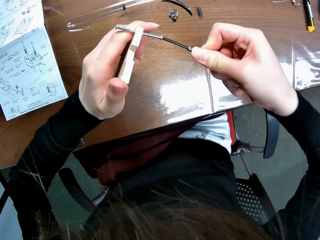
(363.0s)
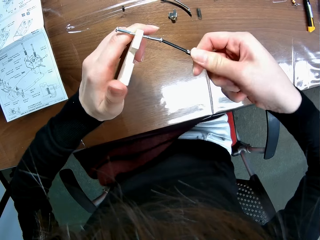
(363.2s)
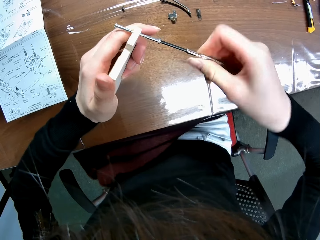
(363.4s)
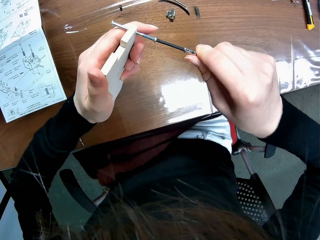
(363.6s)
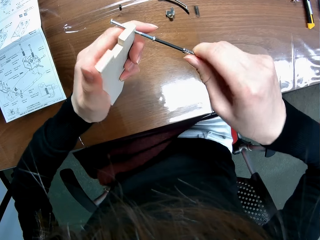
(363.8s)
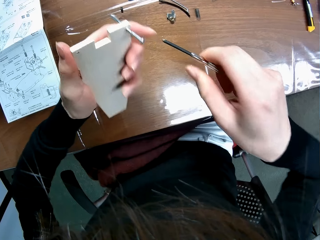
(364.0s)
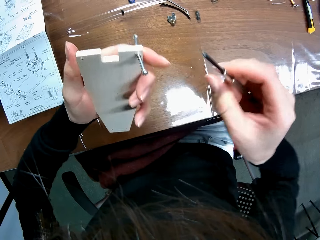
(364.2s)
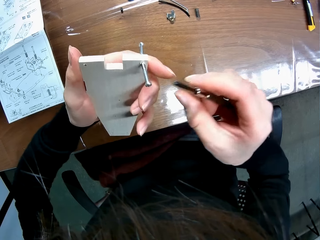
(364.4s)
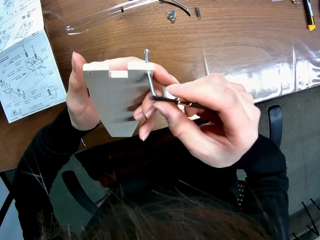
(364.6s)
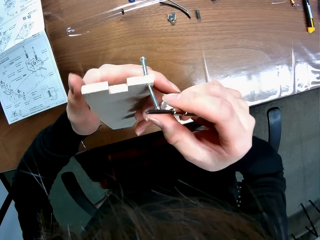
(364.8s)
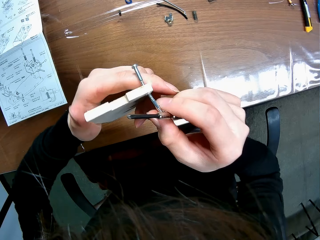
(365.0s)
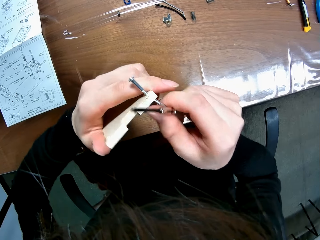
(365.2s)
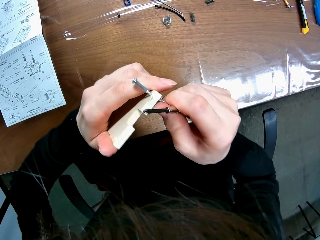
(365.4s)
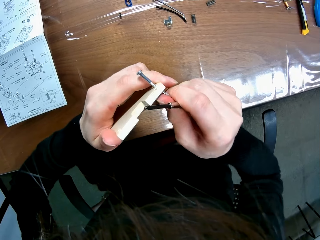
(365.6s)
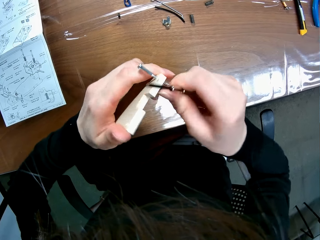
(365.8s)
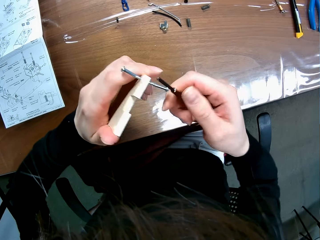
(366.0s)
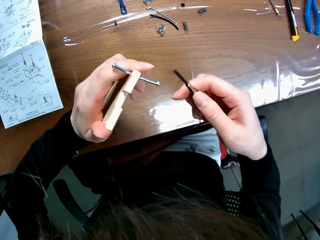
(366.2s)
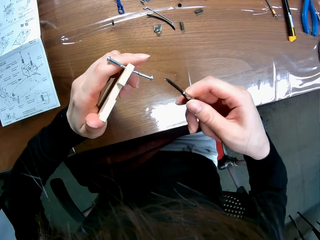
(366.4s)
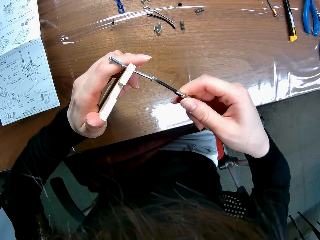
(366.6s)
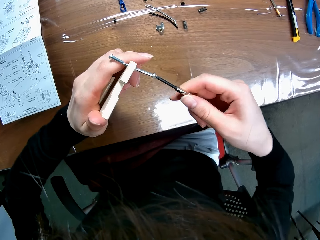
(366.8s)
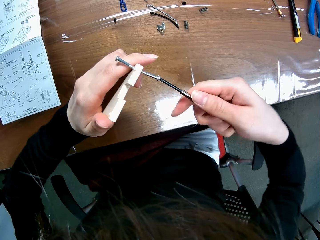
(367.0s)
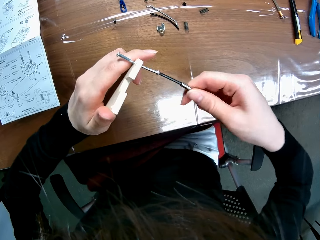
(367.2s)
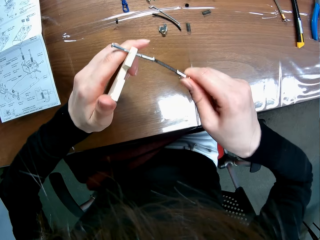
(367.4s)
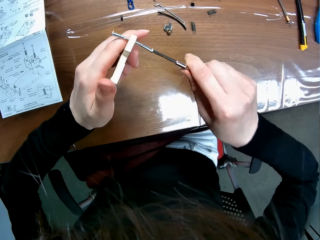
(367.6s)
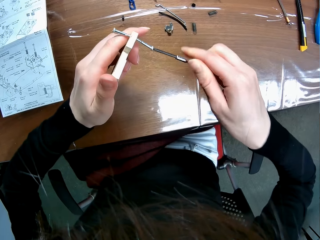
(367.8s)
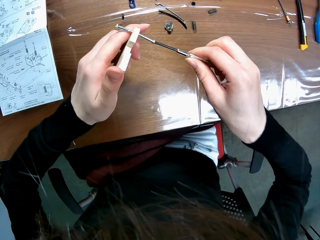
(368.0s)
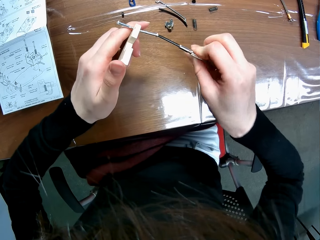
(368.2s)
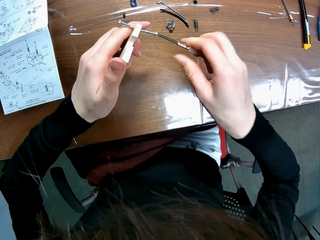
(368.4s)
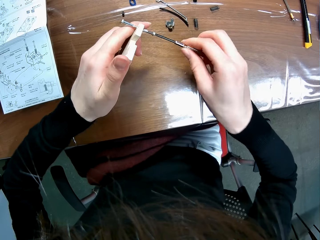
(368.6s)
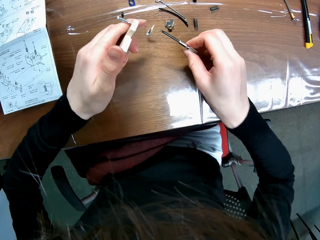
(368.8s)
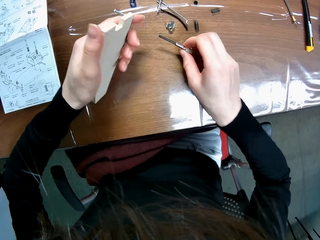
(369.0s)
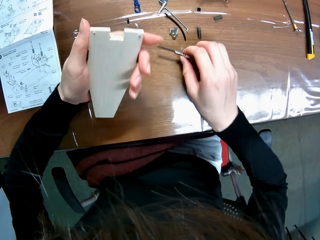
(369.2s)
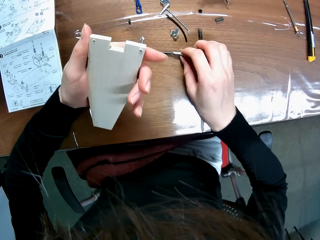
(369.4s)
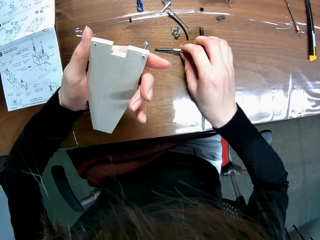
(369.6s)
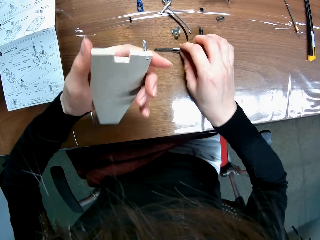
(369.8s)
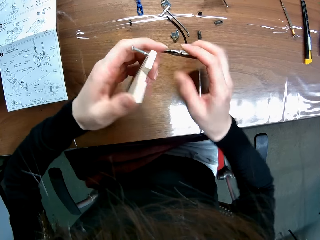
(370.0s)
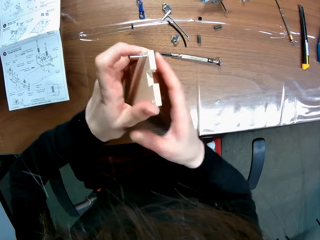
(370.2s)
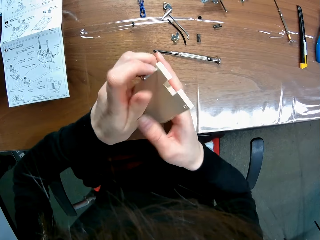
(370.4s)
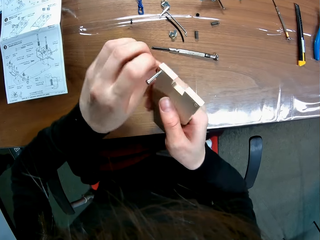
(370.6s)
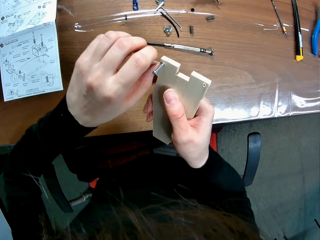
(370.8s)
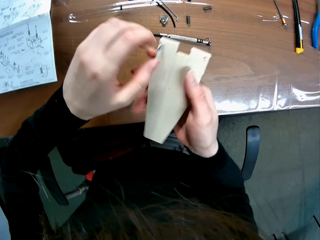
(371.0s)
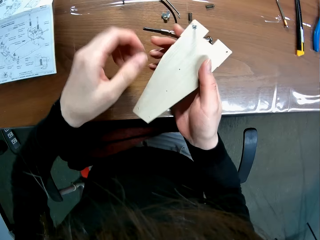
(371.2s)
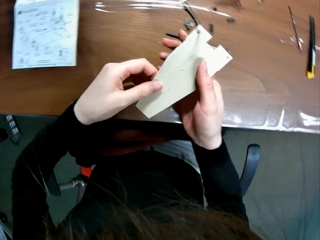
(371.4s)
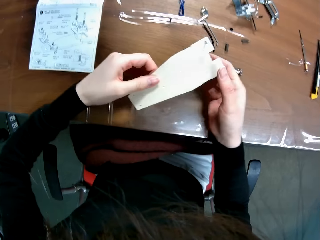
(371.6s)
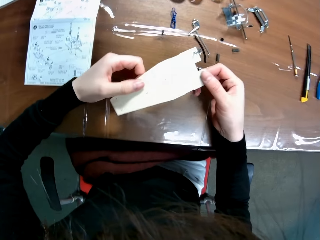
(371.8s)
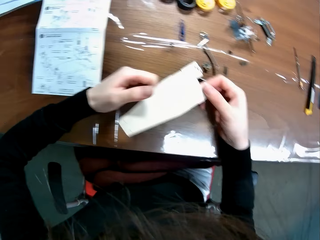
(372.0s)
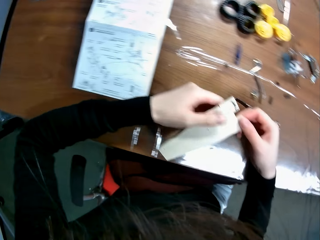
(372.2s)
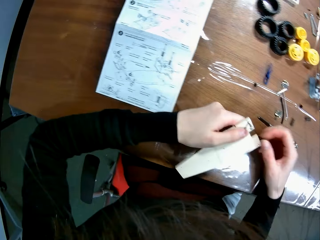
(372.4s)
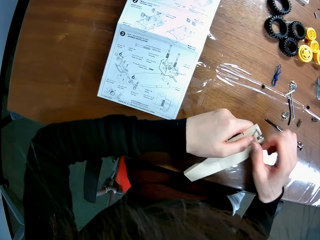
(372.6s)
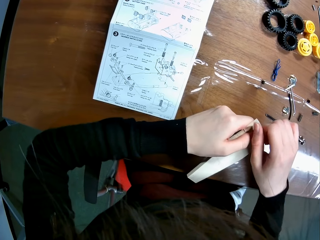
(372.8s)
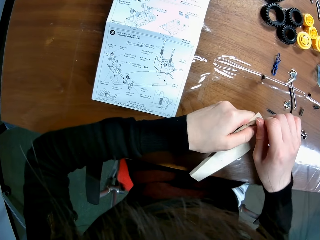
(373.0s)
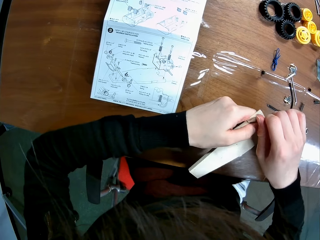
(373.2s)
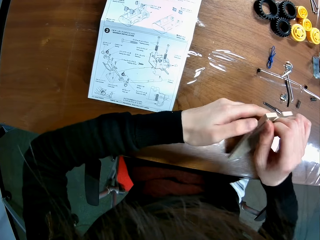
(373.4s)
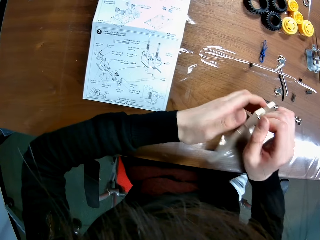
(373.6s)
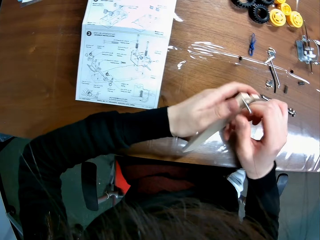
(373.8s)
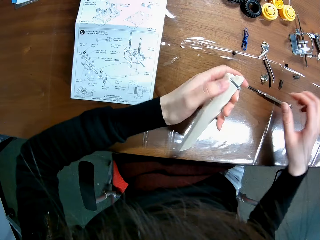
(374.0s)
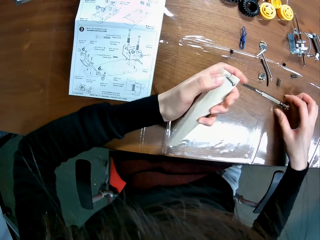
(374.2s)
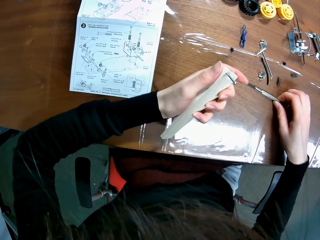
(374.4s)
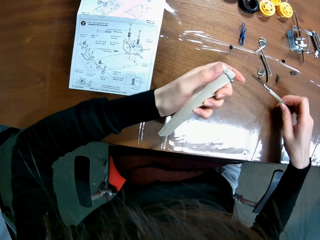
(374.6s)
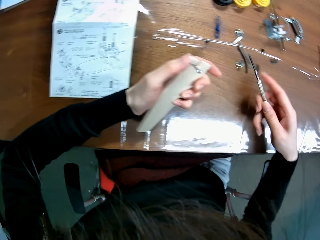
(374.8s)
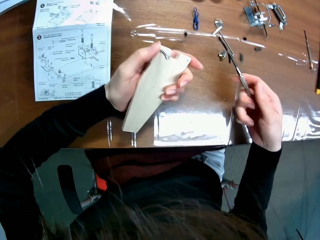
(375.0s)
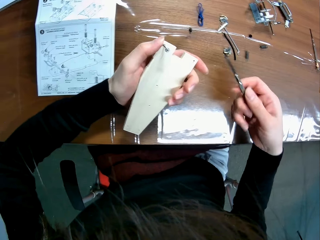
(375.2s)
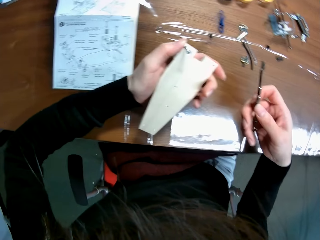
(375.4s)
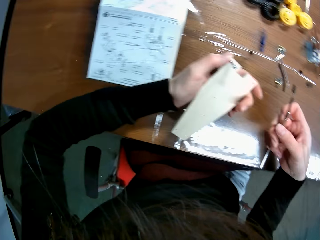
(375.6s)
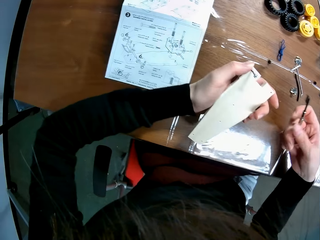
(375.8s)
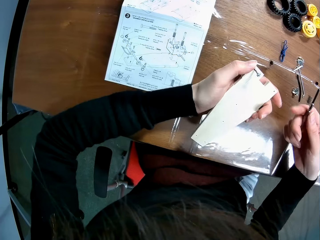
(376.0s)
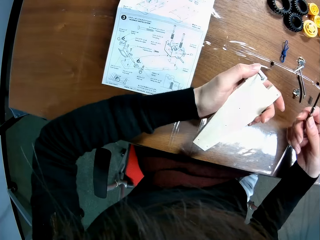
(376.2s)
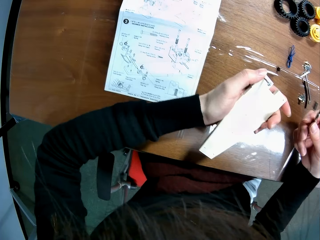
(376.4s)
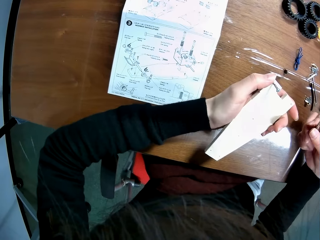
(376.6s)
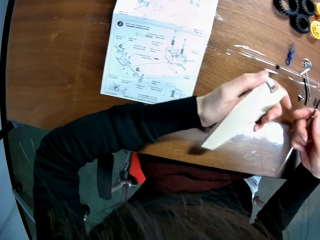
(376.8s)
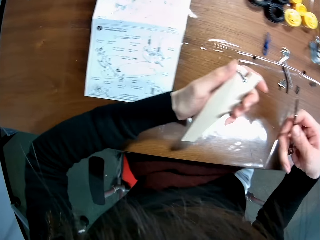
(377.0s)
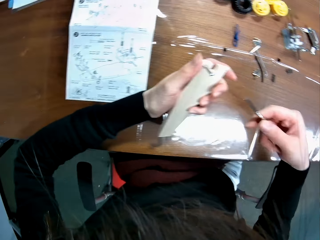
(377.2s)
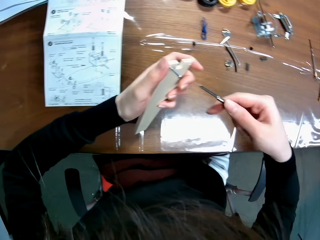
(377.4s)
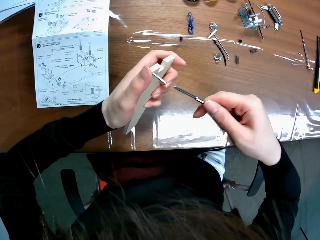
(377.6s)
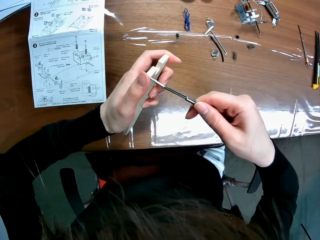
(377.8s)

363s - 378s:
The camera wearer looks at the tap screw. He holds the tap screw with his right hand. He removes the screw from the screw hole of the mechanical model sheet with his screwdriver. He loosens the tap screw with a screwdriver. He drops the tap screw on a table and places the screwdriver on the table. He passes the mechanical model sheet from his left hand to his right hand. He turns the chassis. He lowers the wooden mechanical model sheet on the table with his hands. He handles the screw in the wooden mechanical model sheet with his right hand. He picks up the screwdriver from the table with his right hand. He refers to a buggy chassis car set manual.

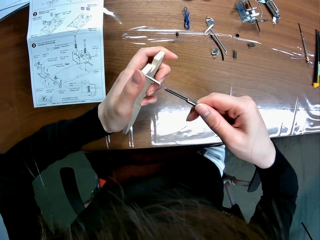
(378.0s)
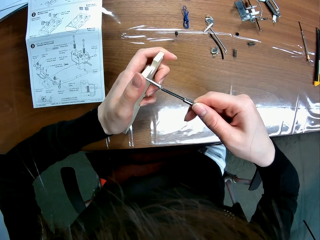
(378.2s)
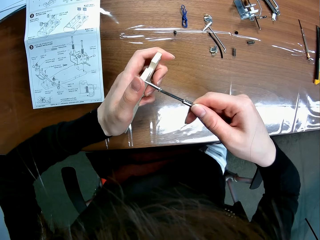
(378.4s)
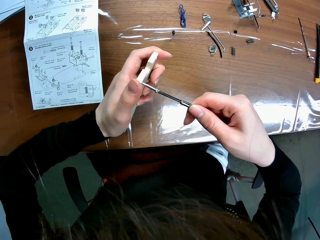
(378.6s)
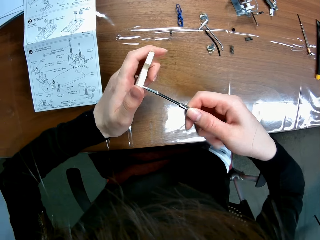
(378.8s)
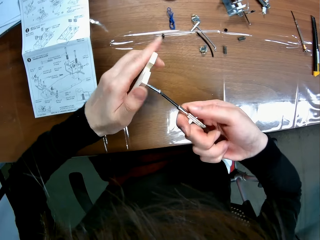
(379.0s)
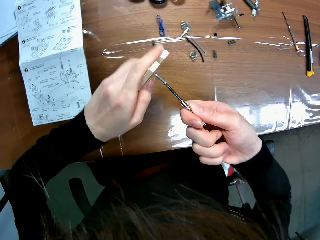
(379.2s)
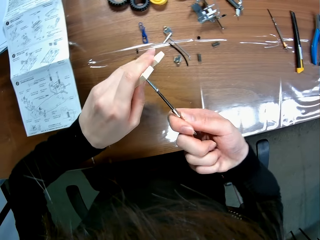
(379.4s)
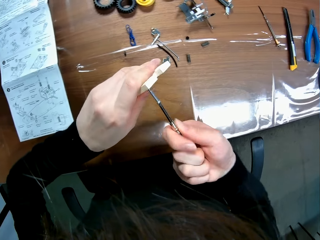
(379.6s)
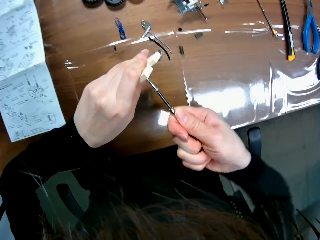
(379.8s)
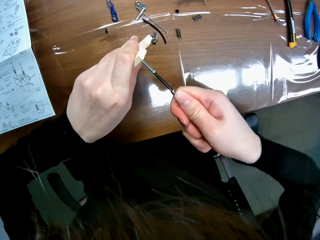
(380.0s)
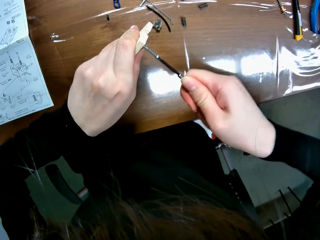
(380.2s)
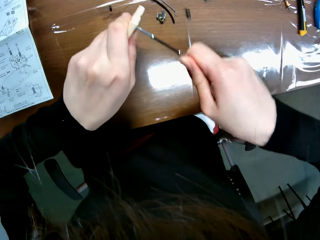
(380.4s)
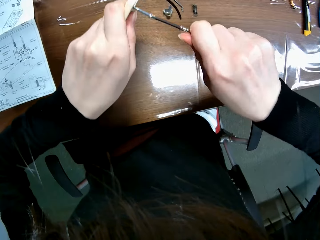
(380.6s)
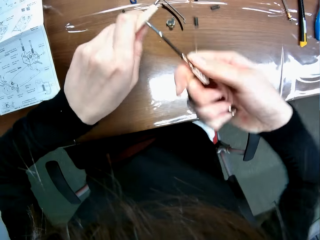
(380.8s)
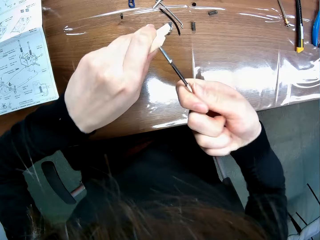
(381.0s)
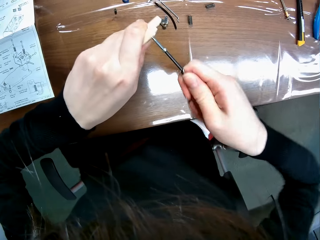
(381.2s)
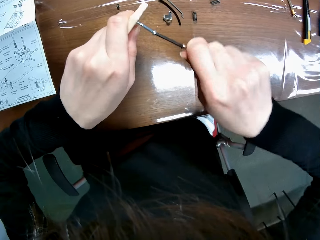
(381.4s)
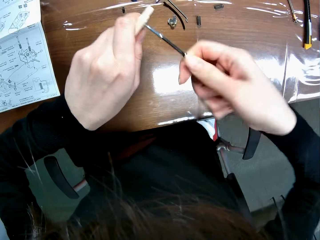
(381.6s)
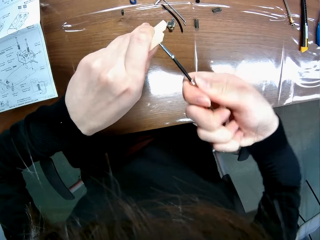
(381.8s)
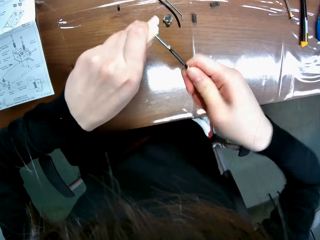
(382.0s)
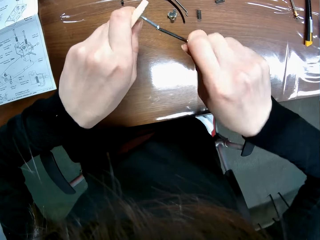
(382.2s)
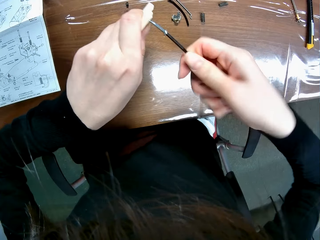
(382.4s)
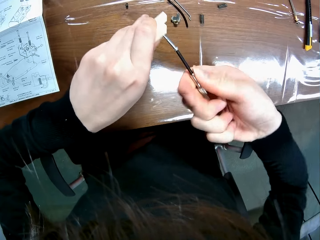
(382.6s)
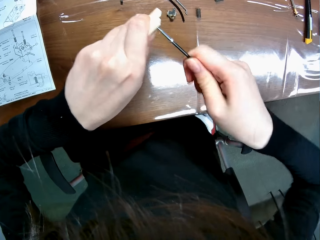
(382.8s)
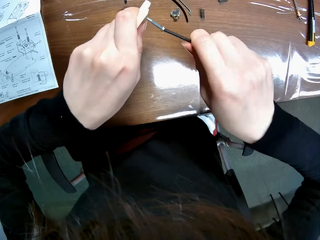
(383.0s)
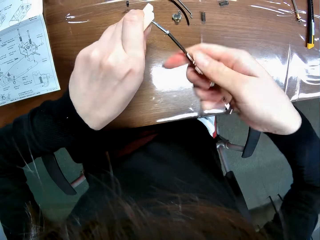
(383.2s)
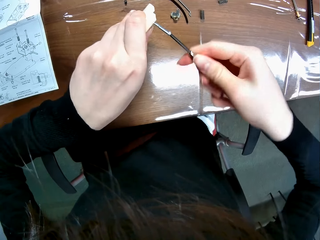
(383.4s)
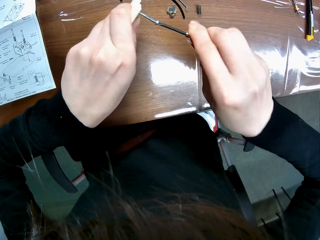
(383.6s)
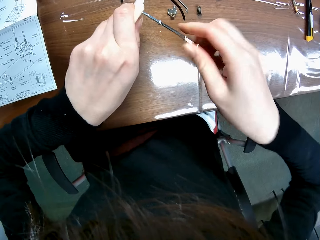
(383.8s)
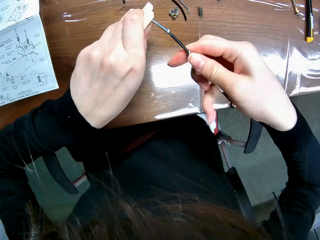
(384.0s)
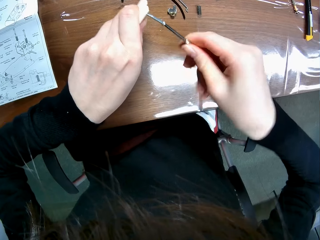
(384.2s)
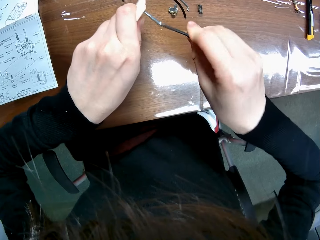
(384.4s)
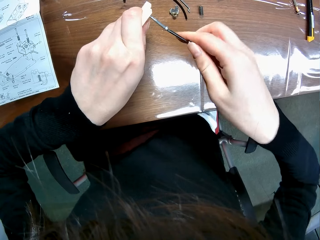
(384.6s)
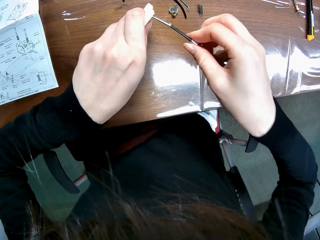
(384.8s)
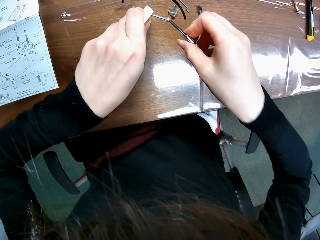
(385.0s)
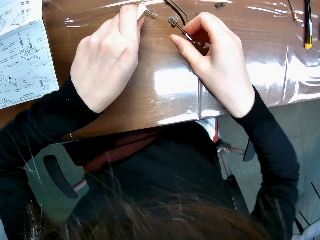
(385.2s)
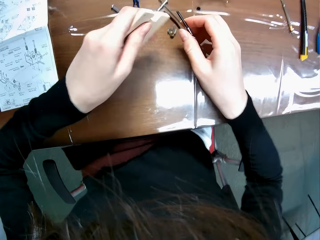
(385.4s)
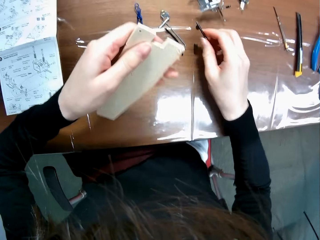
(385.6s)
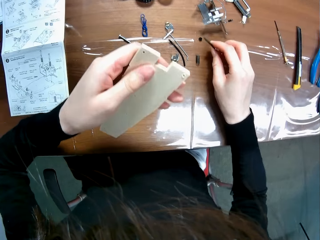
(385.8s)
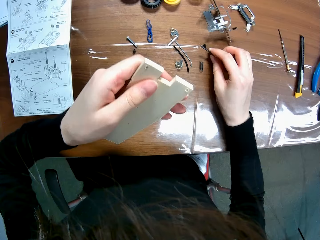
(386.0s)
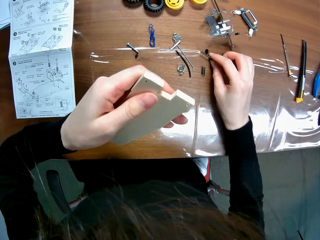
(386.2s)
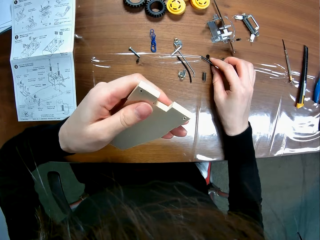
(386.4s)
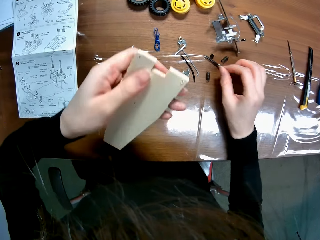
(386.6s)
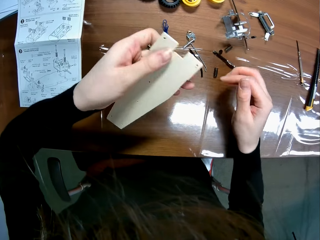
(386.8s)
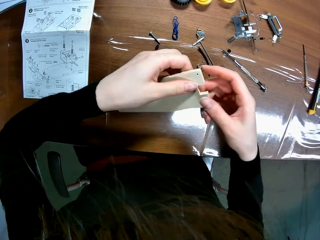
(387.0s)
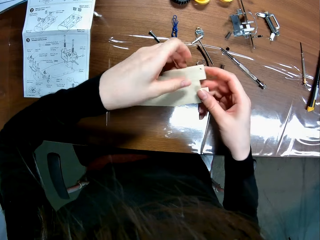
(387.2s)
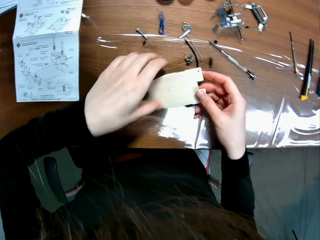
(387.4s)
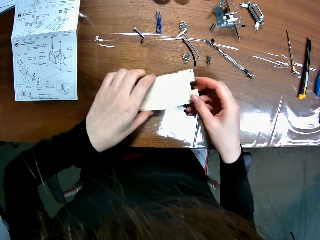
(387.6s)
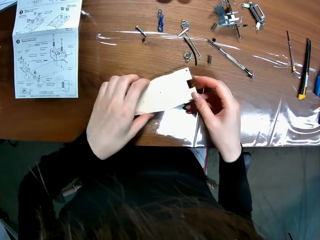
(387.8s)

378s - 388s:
The camera wearer unscrews the screw from the wooden mechanical model sheet with the screwdriver. He drops the tap screw on a table. He looks at the chassis. He places the screwdriver on the table. He places the wooden mechanical model sheet on the table with his hands.
